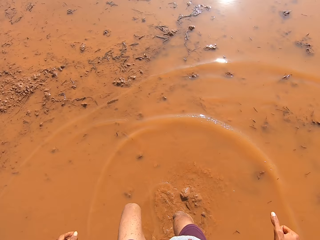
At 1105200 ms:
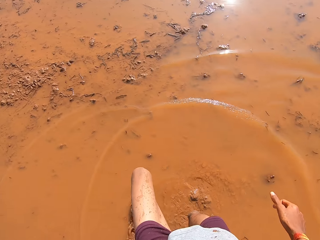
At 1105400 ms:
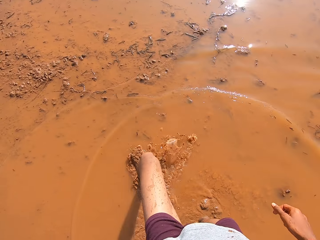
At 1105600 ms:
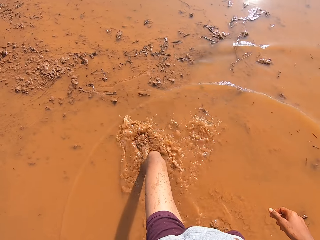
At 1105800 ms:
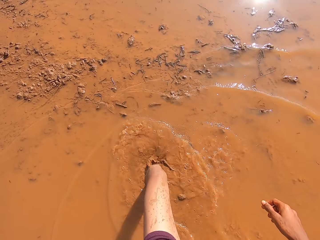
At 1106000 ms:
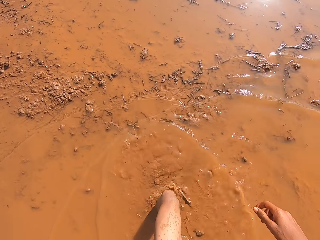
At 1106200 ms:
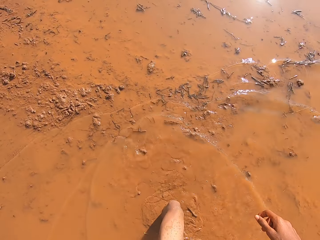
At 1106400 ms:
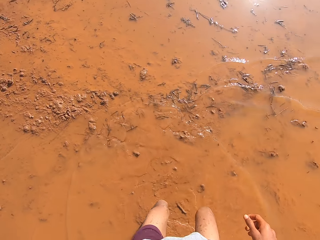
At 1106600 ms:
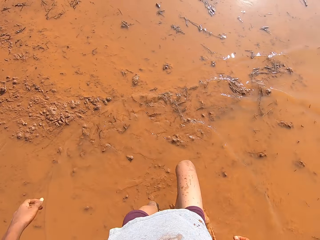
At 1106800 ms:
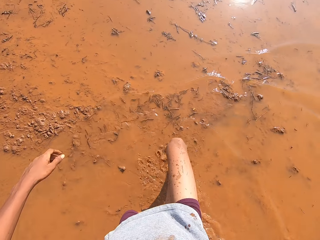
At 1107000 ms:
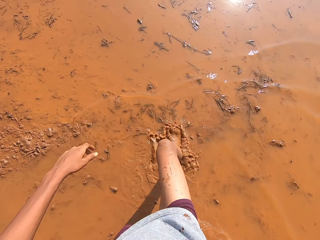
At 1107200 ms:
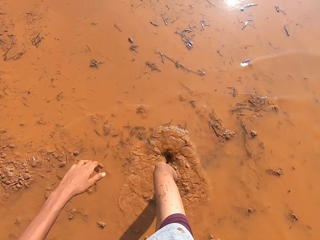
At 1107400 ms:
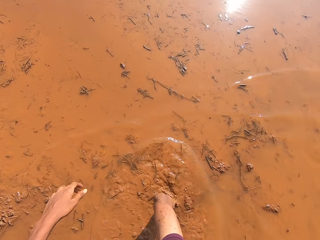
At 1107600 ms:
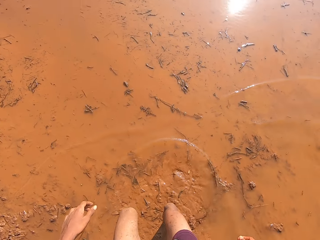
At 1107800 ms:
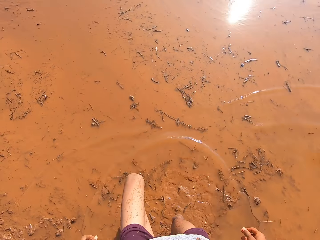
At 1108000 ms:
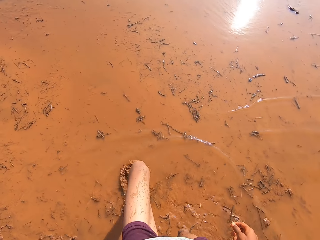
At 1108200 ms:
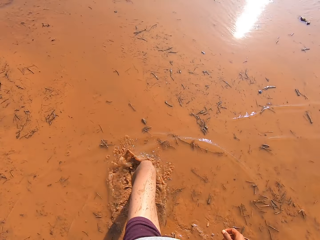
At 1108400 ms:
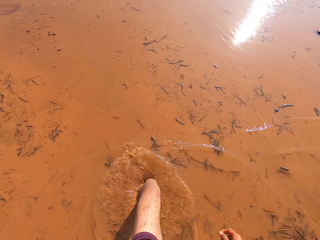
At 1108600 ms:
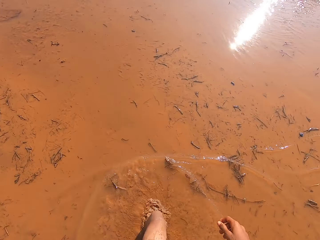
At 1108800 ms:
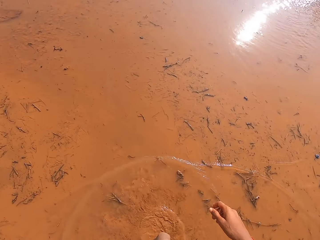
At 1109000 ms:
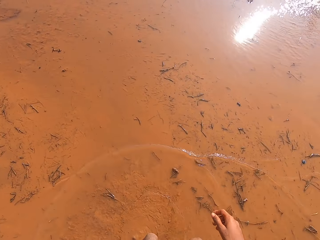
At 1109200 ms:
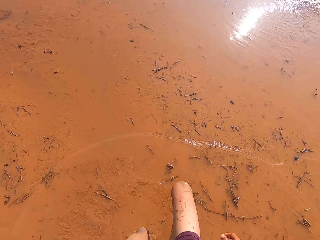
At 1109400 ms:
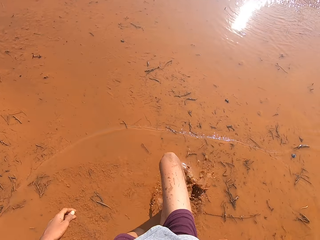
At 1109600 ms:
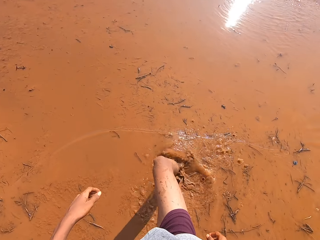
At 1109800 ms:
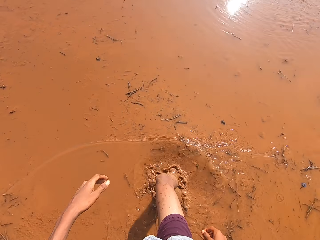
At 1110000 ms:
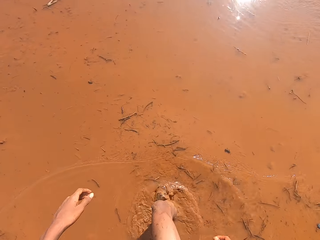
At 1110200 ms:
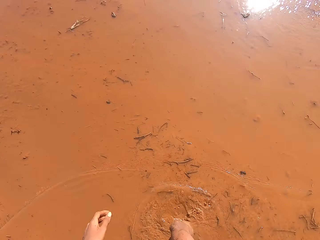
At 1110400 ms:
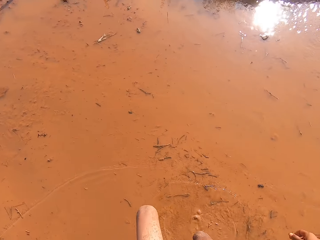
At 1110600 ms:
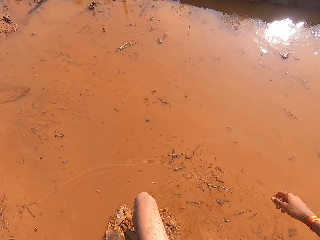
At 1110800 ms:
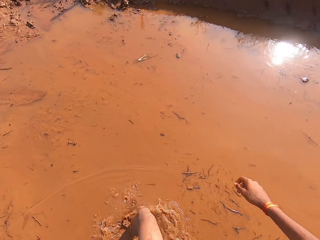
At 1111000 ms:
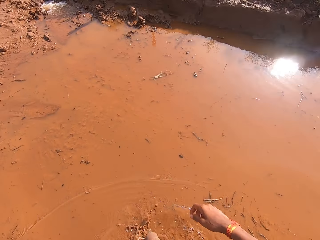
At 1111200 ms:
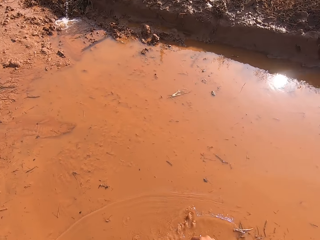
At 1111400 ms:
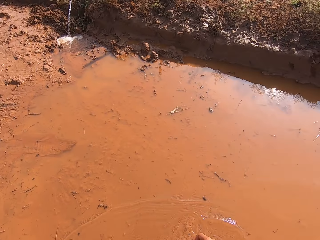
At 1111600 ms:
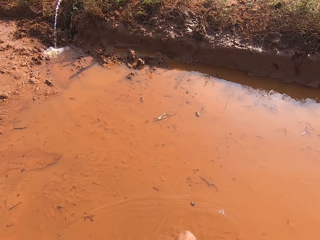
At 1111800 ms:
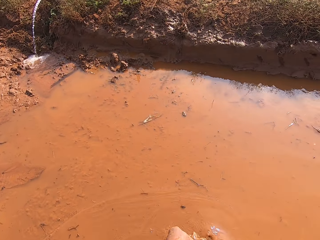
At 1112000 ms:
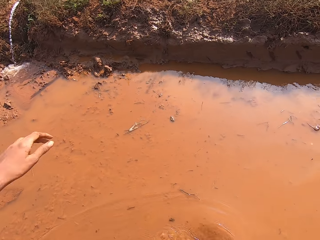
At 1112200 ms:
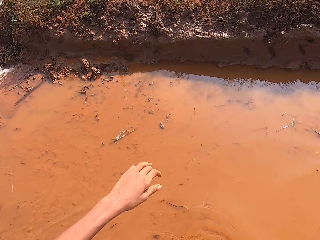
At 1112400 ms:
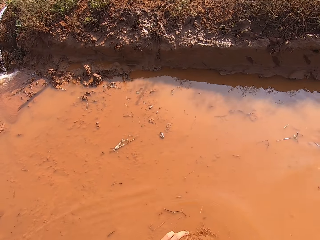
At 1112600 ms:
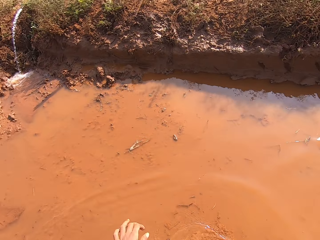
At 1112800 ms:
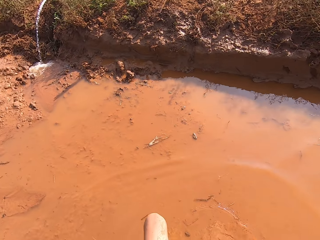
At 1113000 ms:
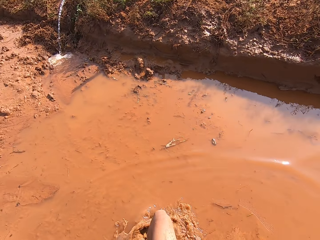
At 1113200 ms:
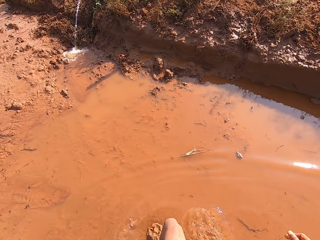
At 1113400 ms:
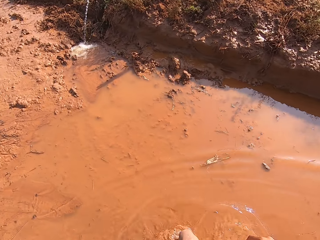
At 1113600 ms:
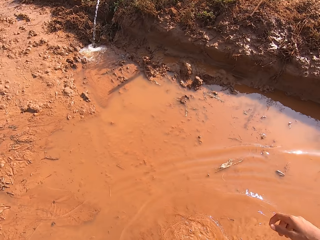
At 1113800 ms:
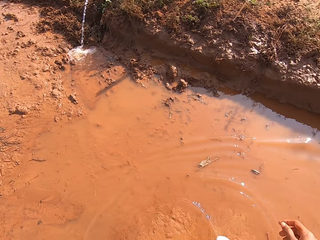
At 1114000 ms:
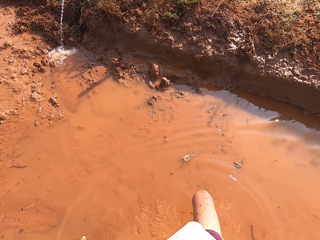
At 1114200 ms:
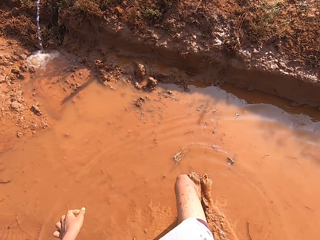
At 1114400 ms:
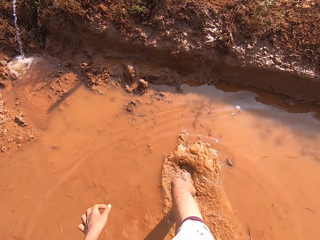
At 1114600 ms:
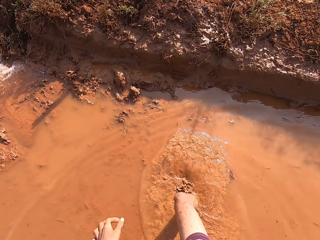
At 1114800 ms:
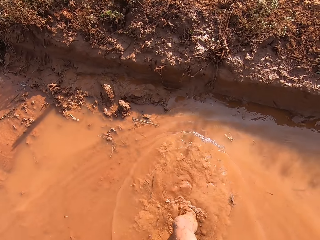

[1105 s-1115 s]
A man talks to the camera wearer.

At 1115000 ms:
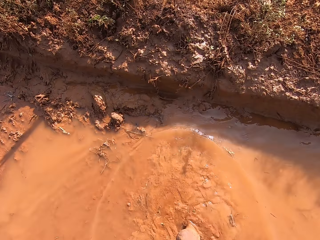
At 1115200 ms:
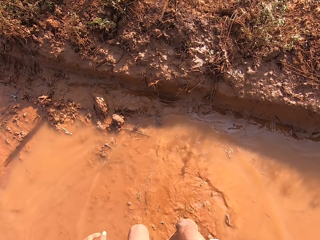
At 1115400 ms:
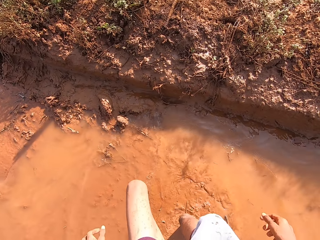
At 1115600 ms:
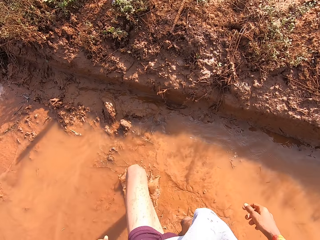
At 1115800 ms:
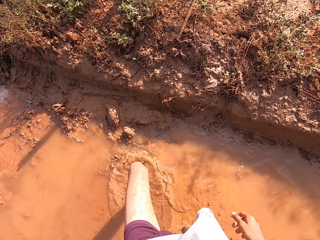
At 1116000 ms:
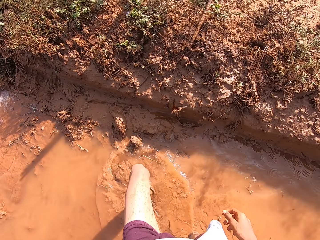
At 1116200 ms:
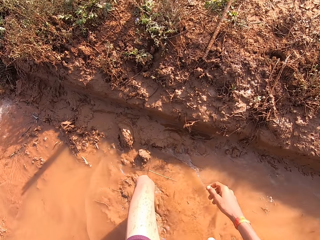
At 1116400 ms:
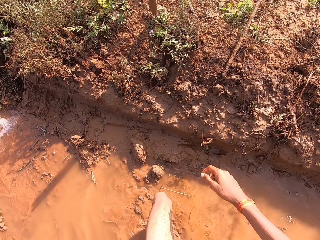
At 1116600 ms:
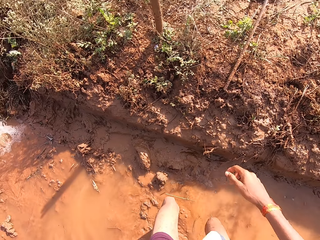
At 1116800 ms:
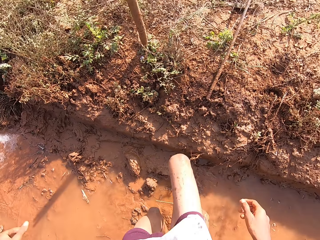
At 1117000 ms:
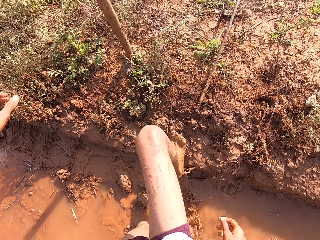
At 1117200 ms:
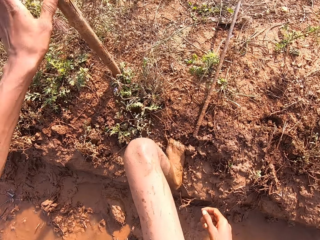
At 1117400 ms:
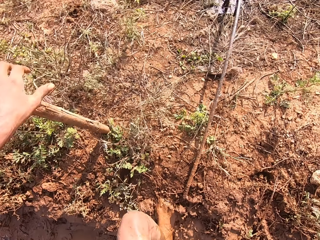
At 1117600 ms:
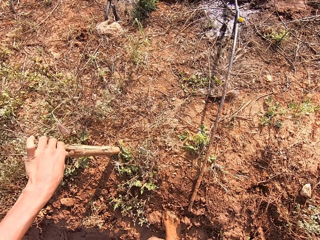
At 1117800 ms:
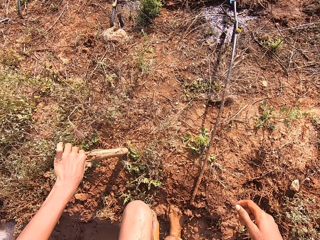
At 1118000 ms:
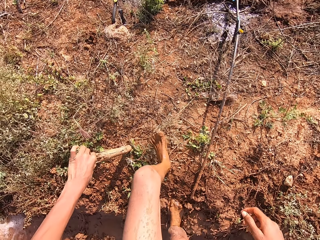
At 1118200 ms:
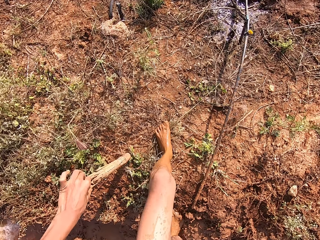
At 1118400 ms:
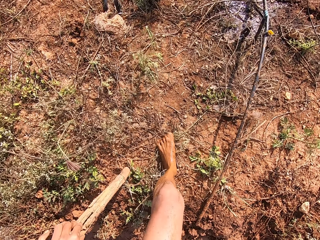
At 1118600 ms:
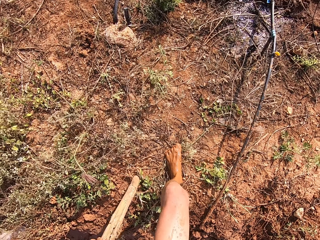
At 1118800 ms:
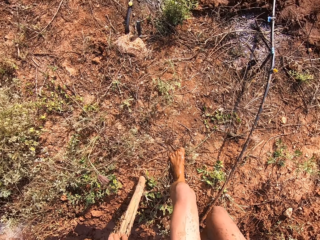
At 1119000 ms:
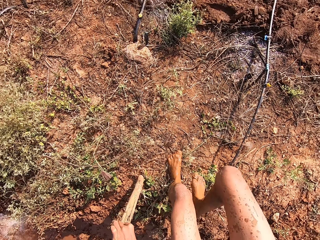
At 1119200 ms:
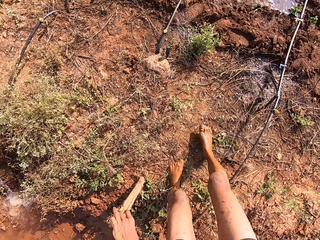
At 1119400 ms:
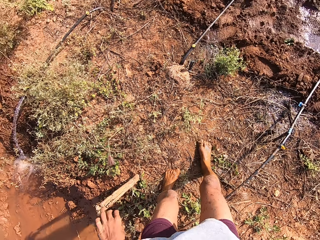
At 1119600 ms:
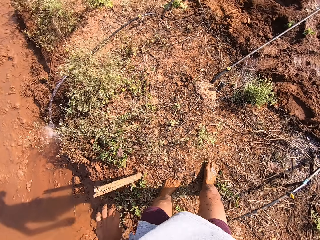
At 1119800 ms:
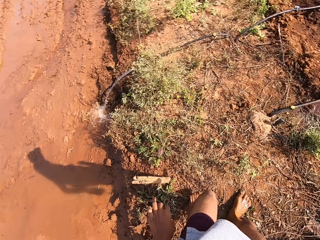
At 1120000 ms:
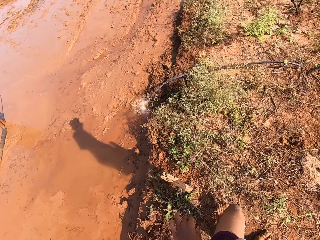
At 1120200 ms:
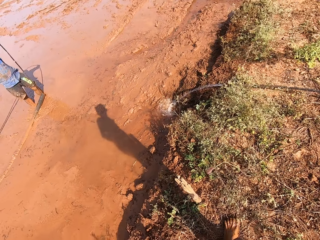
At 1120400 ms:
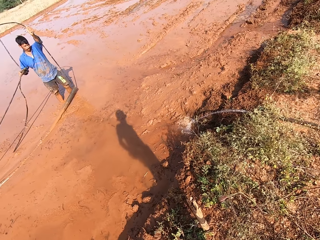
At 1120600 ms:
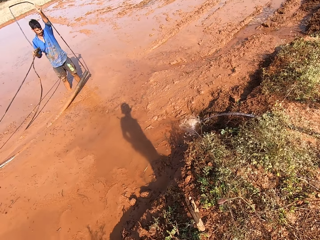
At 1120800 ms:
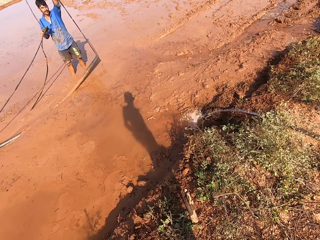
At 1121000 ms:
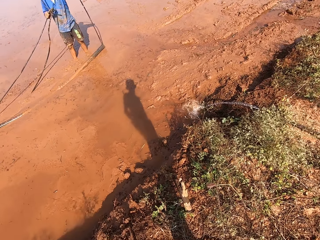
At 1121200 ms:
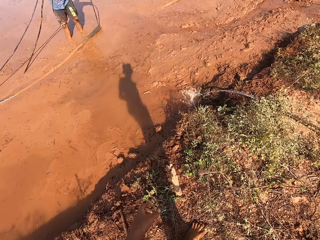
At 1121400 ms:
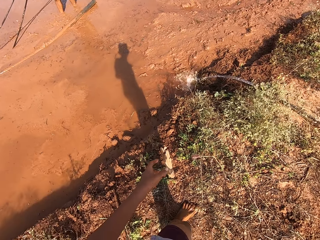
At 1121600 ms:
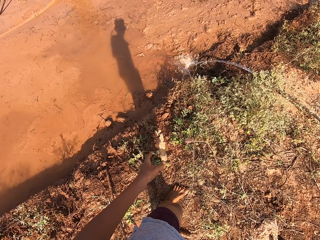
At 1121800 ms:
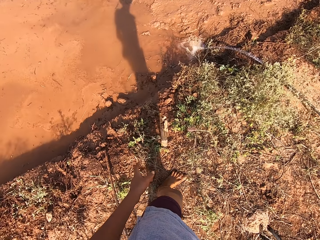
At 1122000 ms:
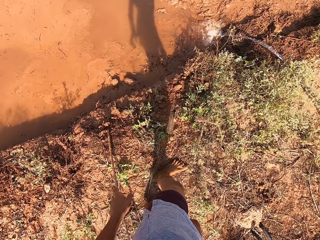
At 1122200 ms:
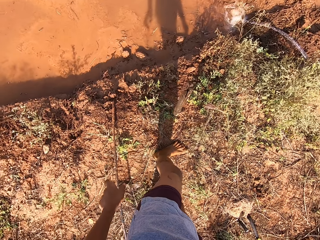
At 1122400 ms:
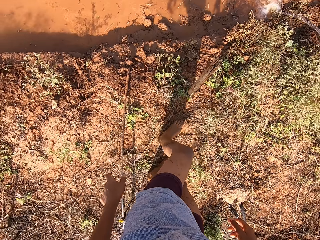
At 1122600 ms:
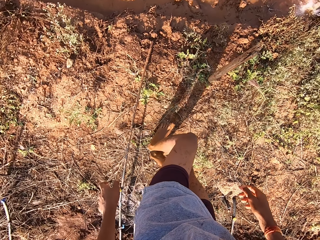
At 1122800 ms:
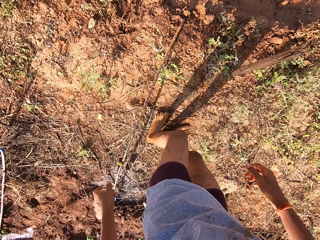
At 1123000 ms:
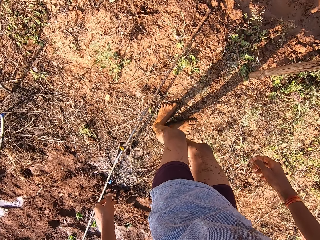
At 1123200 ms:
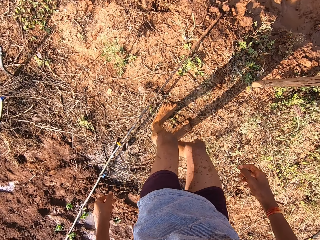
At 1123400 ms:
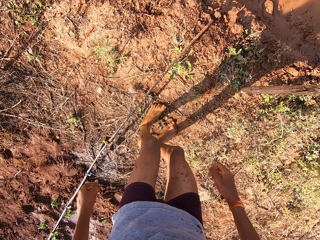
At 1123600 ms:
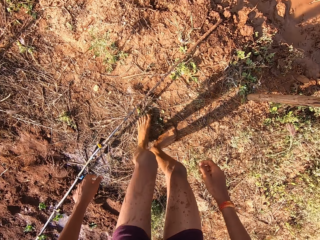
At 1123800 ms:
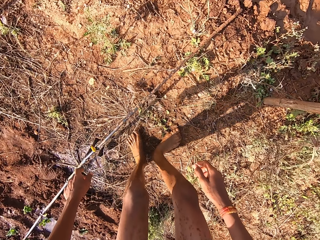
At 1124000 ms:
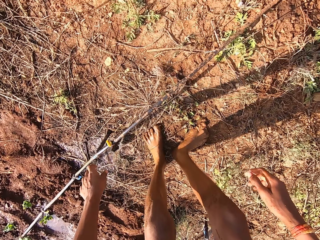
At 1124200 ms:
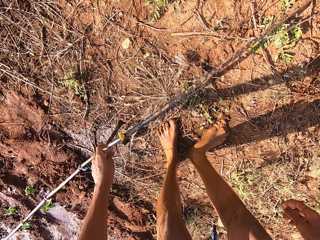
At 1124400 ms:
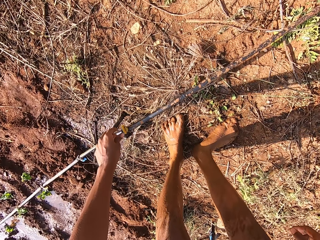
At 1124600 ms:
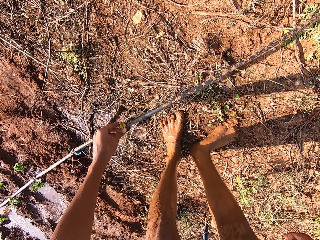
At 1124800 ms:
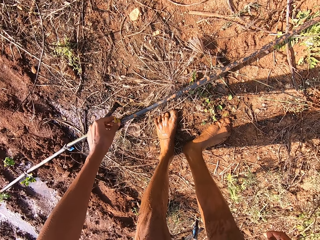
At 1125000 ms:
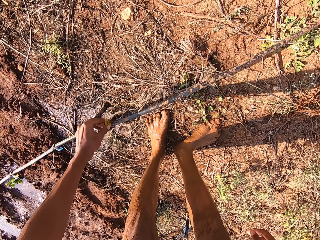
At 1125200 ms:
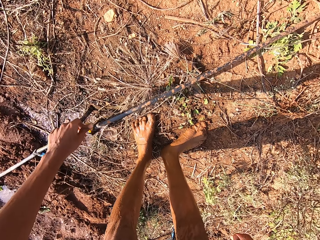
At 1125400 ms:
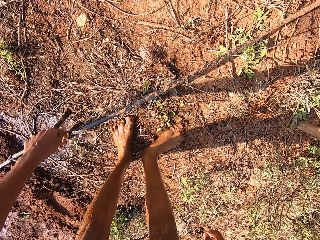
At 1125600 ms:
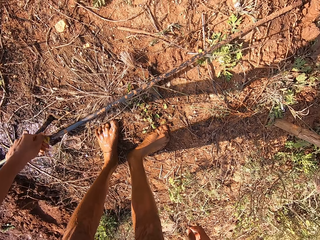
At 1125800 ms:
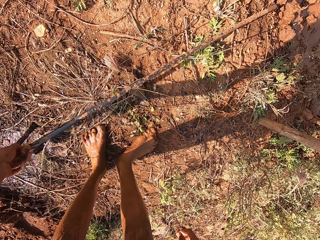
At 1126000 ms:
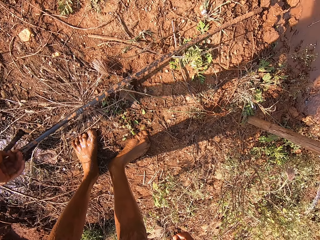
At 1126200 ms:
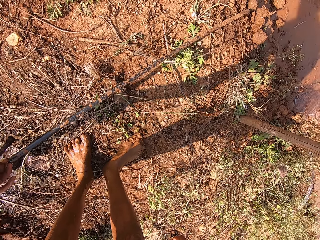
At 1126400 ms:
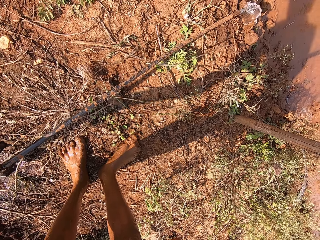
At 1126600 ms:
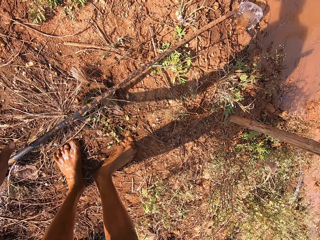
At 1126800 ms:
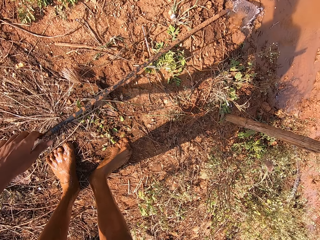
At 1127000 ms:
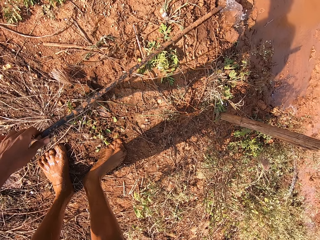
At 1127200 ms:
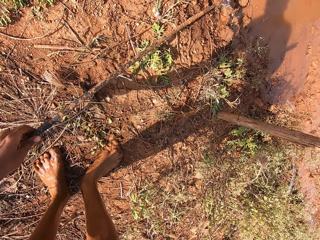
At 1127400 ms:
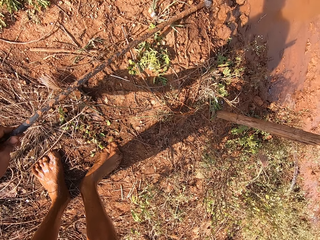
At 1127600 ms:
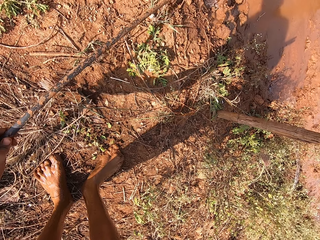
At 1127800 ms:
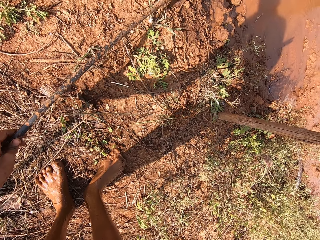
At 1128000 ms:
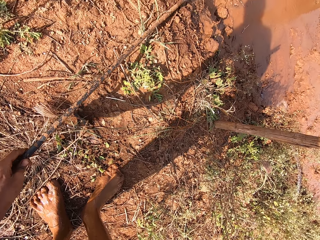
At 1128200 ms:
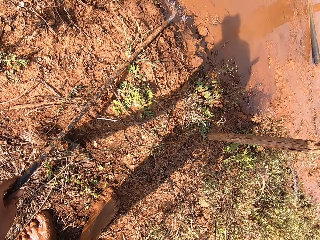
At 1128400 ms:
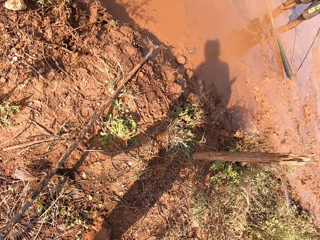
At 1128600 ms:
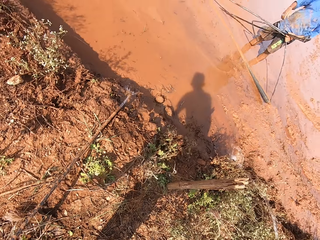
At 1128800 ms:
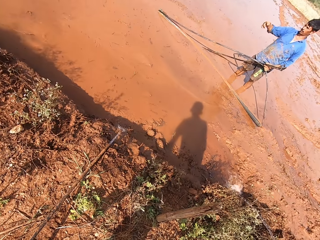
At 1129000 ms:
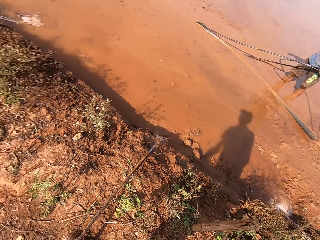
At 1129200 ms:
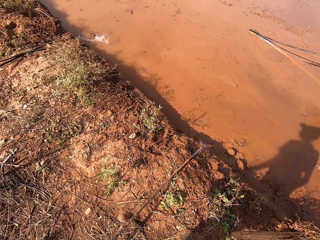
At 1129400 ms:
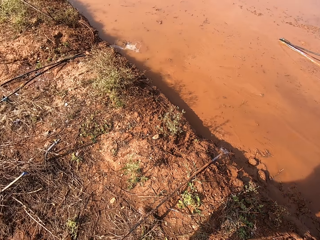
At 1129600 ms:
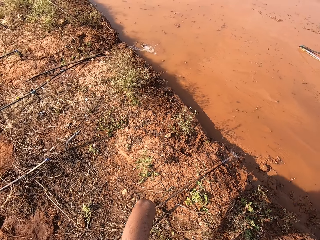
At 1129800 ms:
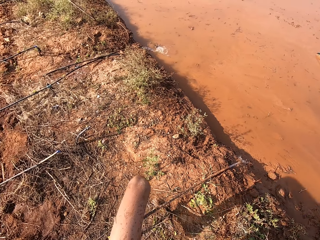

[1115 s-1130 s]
The camera wearer climbs out of the muddy water. He holds a stick on the ground with his left hand. A man talks to the camera wearer. The man holds an irrigation hose on the muddy water with both hands. The camera wearer opens a tap of a pipe on the ground with his left hand. He adjusts the pipe on the ground with his left hand. The man holds the irrigation hose on the muddy water with his left hand.
